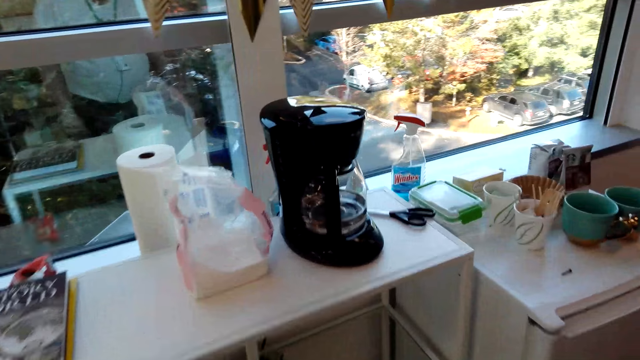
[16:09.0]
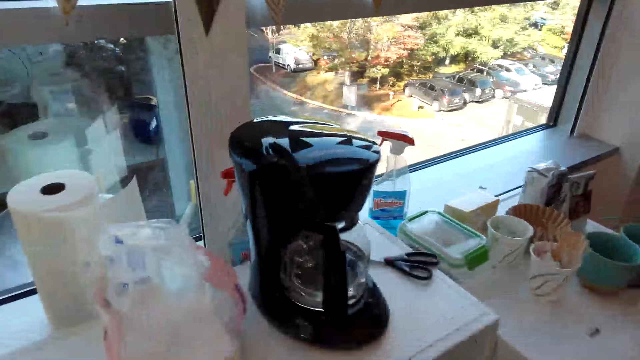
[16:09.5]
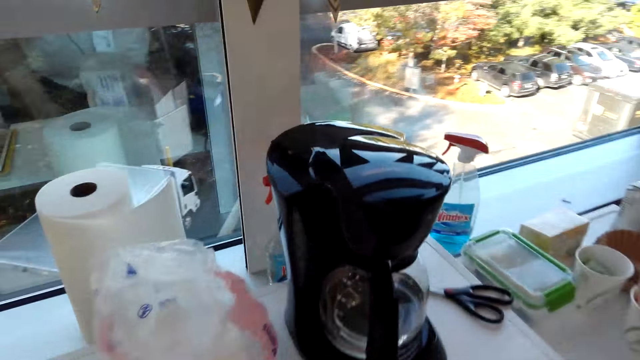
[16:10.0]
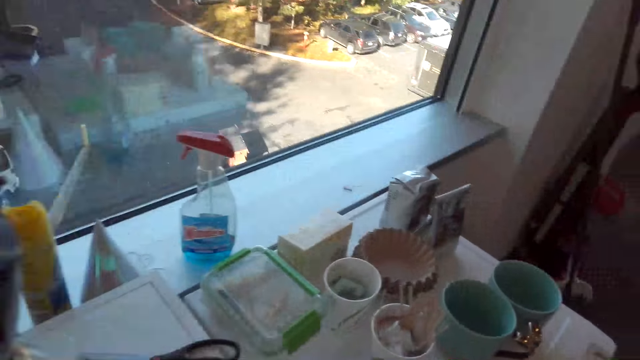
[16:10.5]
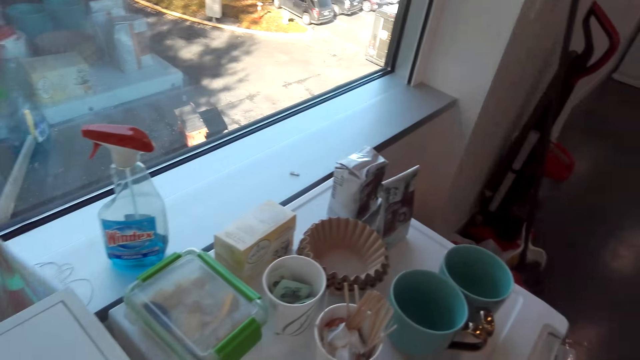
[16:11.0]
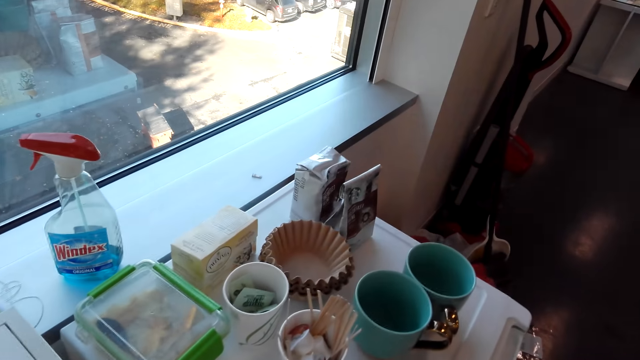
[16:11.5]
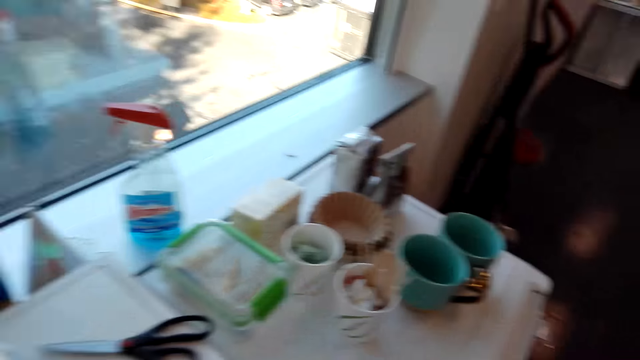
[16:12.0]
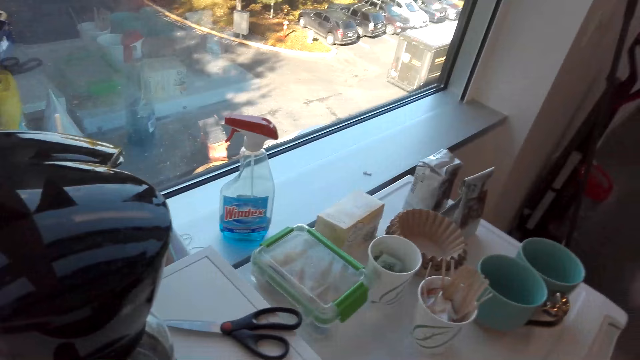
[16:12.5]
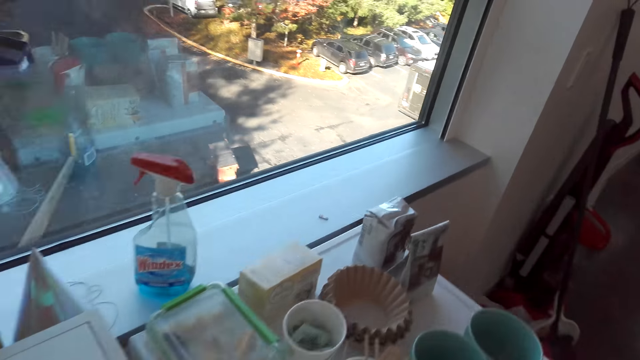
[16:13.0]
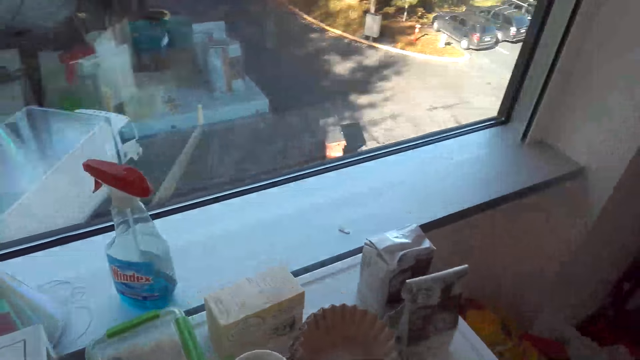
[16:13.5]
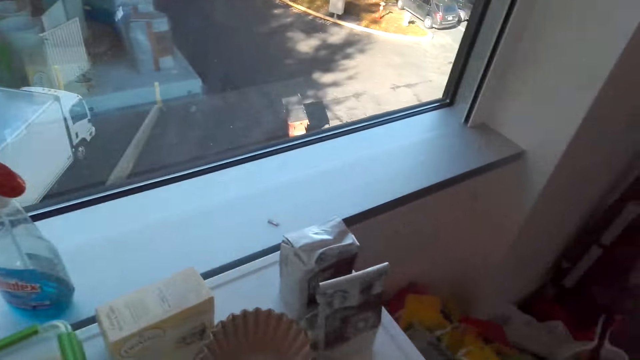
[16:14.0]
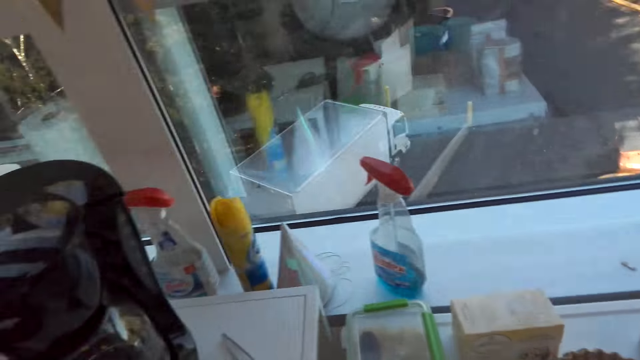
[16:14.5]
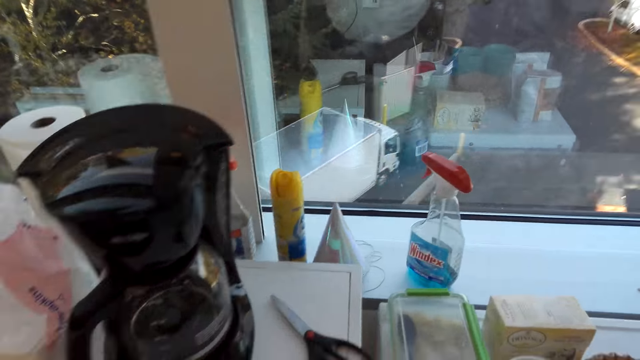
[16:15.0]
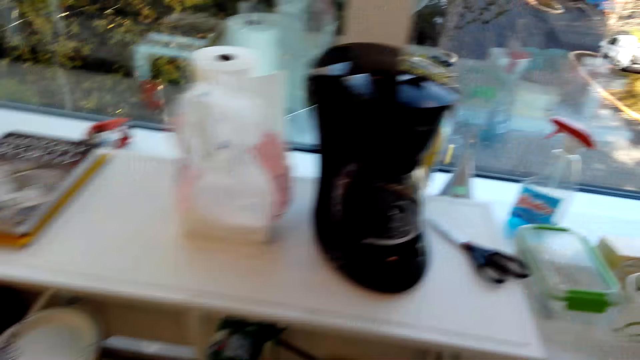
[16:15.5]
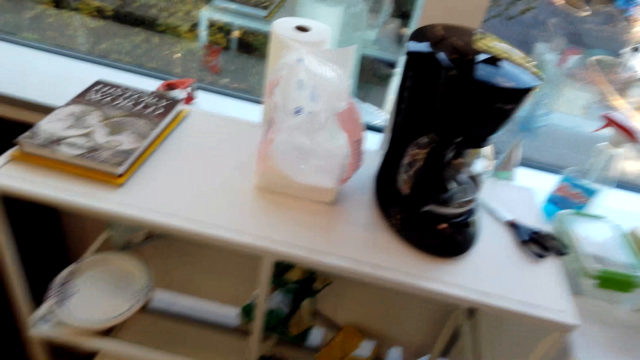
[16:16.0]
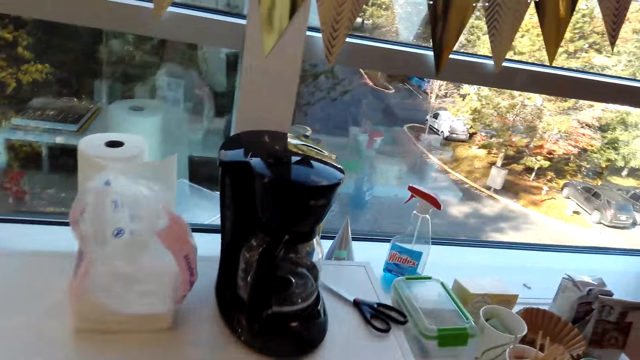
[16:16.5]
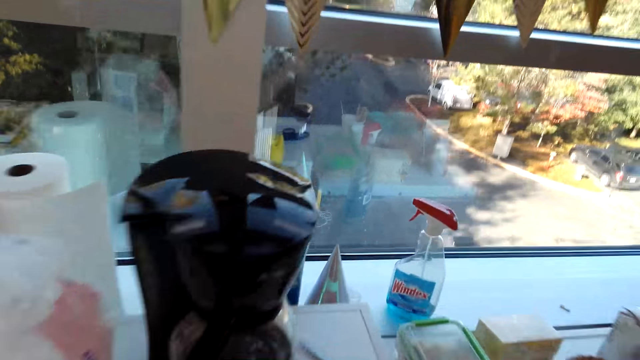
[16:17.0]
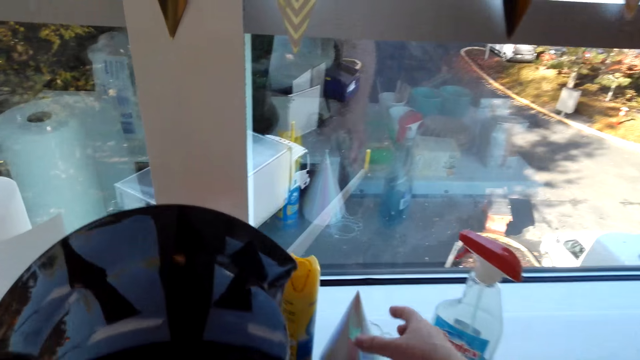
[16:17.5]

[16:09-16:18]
The camera wearer looks around.

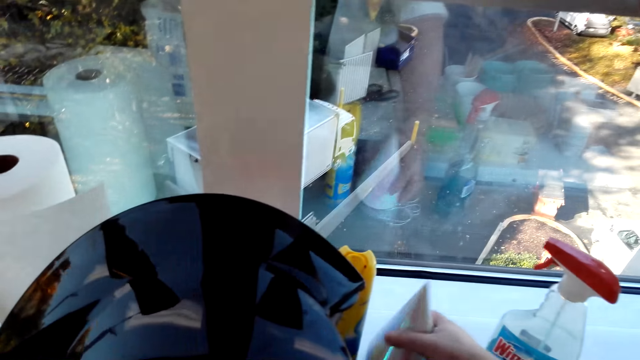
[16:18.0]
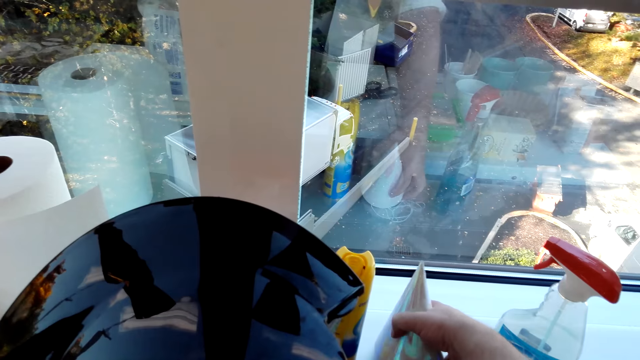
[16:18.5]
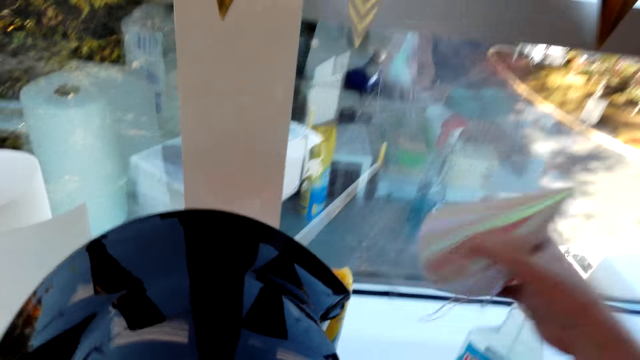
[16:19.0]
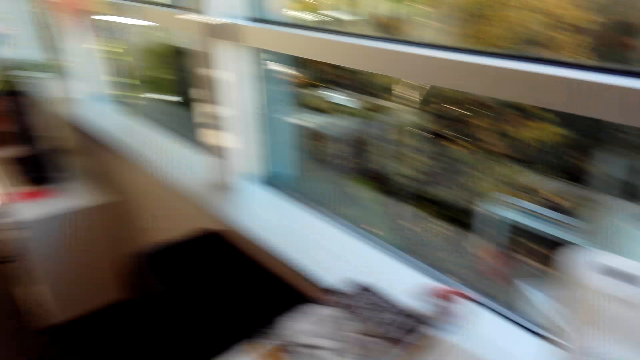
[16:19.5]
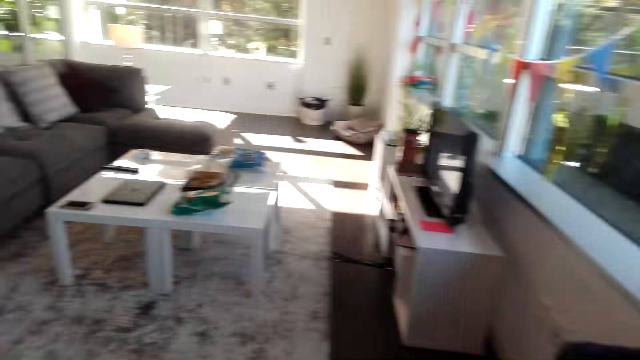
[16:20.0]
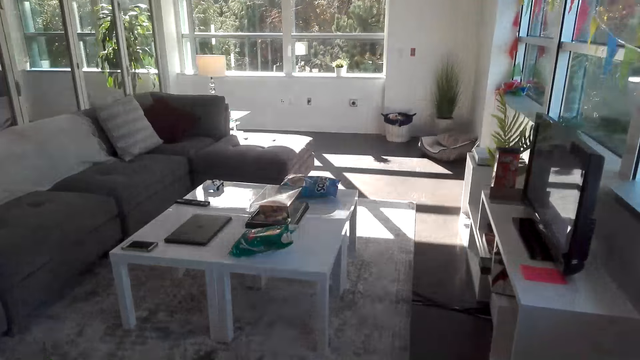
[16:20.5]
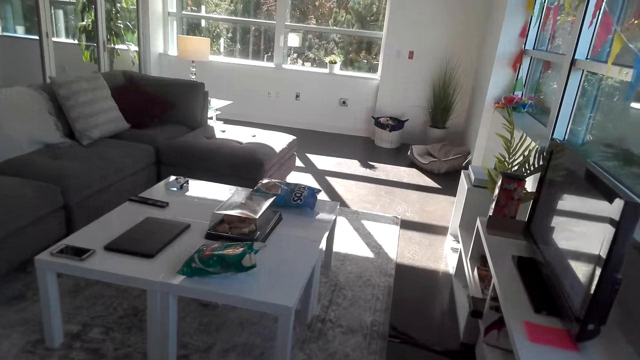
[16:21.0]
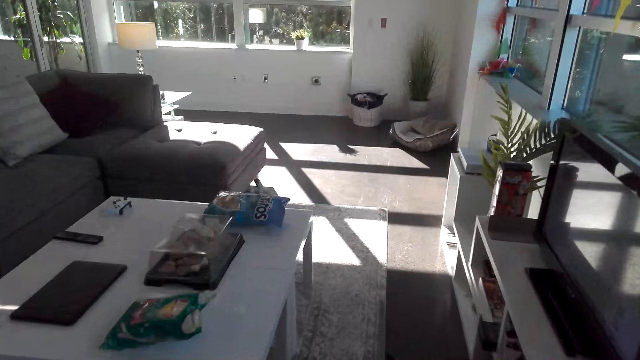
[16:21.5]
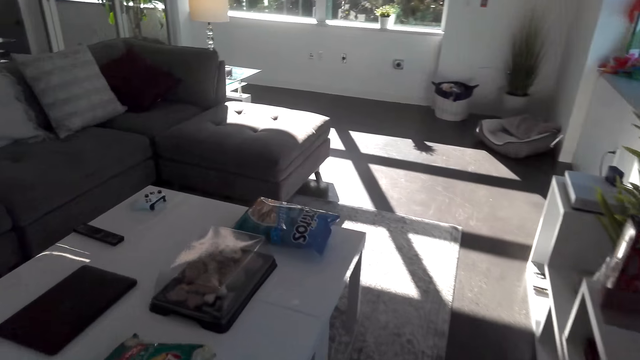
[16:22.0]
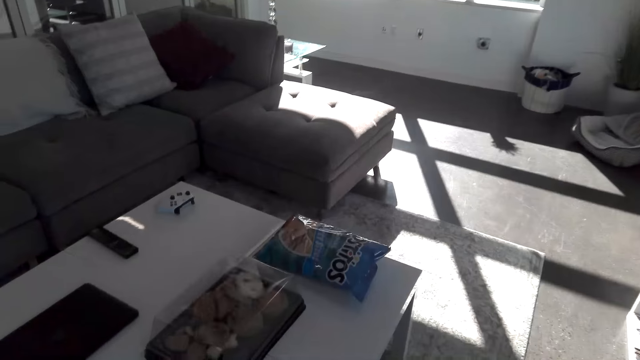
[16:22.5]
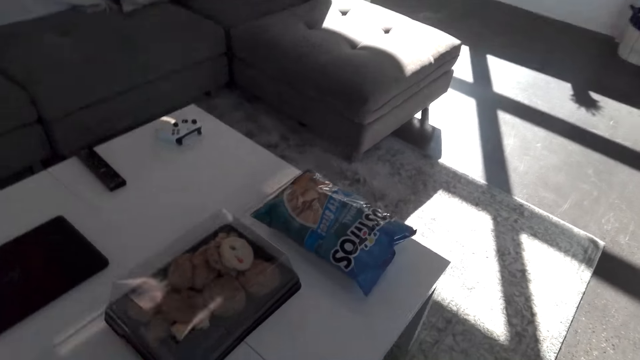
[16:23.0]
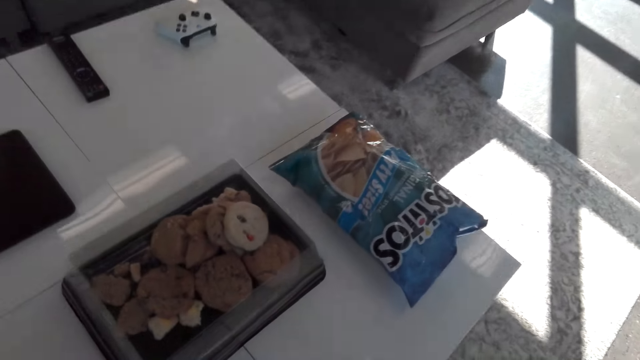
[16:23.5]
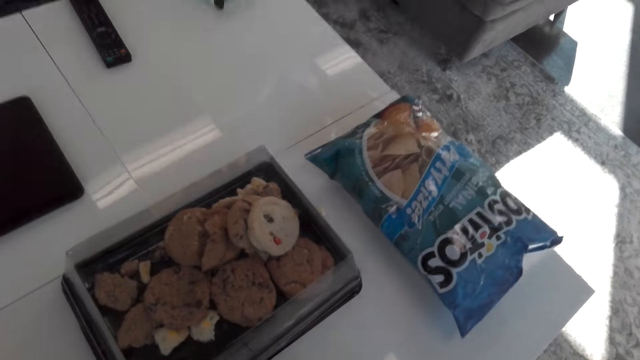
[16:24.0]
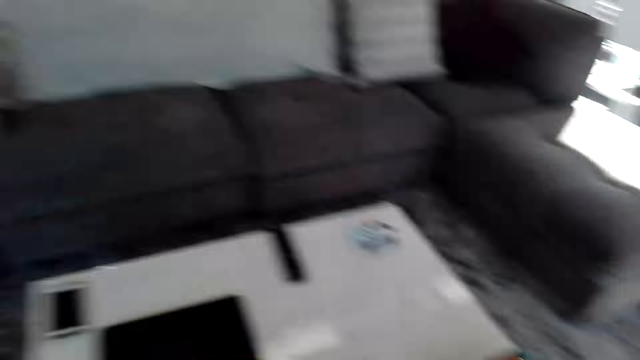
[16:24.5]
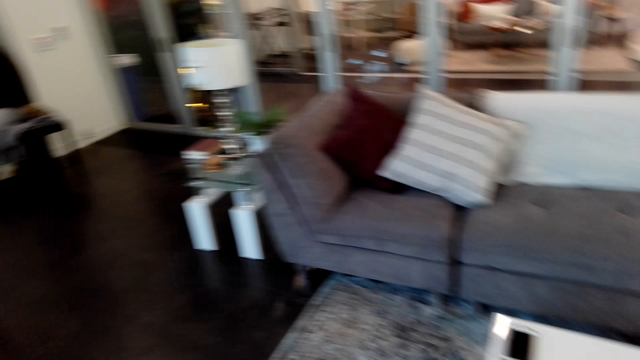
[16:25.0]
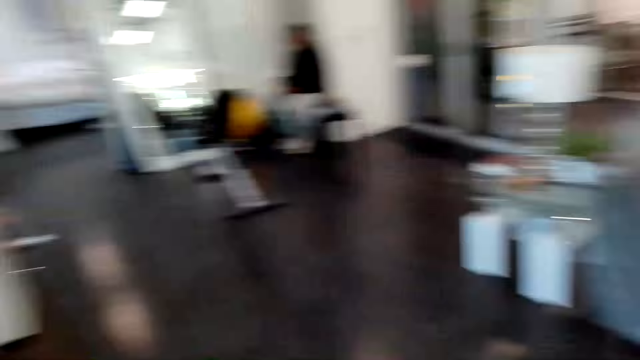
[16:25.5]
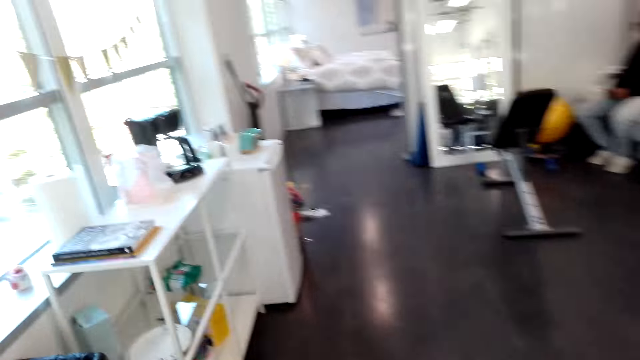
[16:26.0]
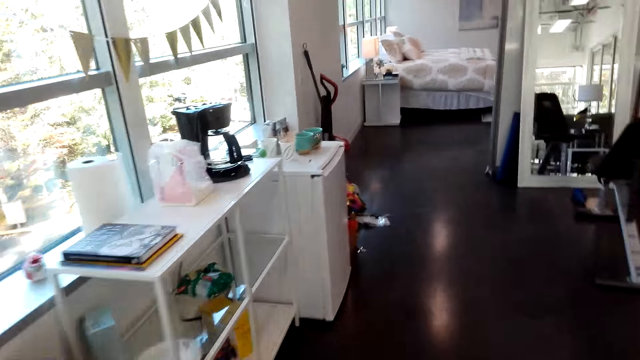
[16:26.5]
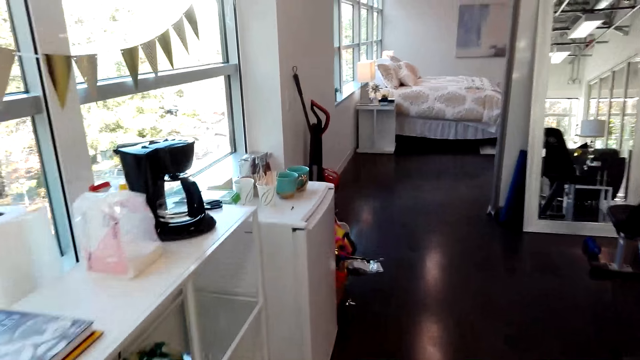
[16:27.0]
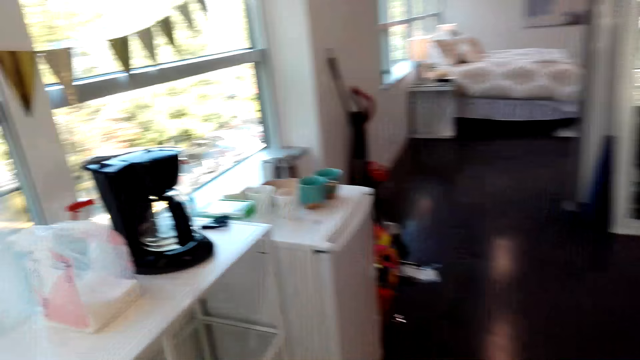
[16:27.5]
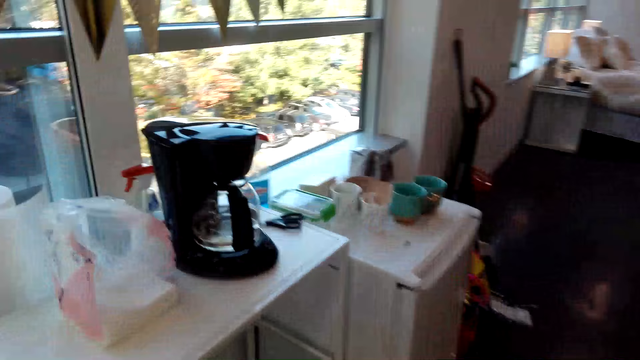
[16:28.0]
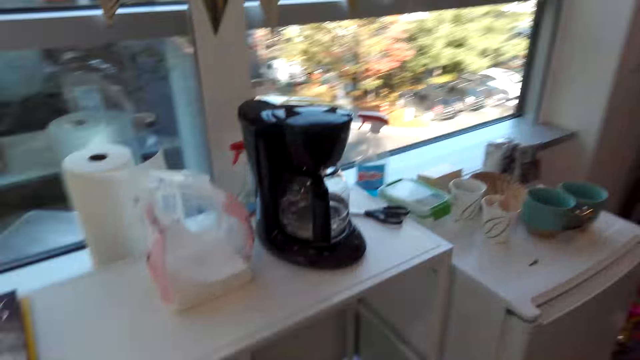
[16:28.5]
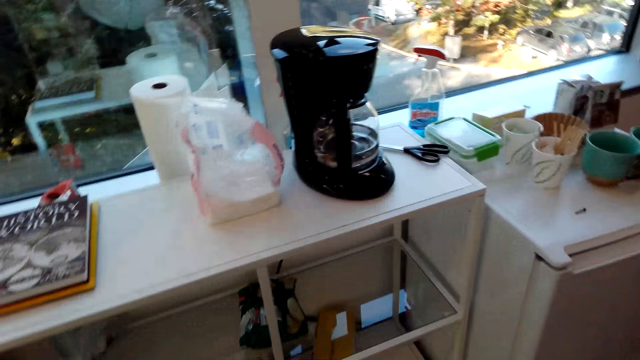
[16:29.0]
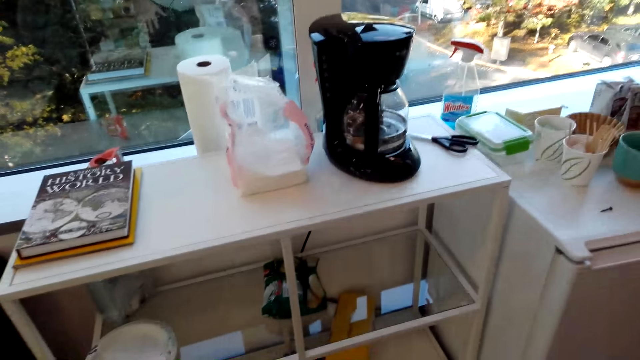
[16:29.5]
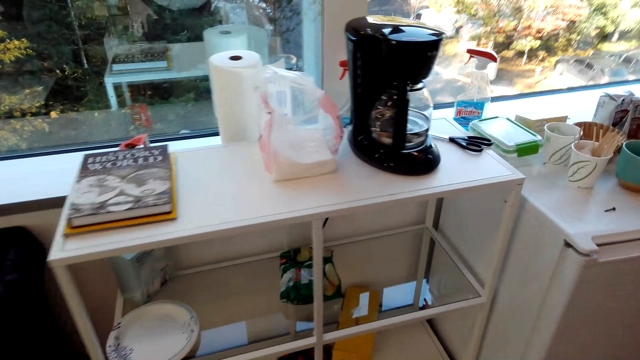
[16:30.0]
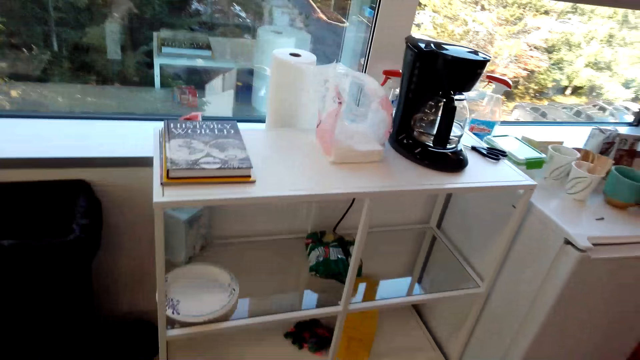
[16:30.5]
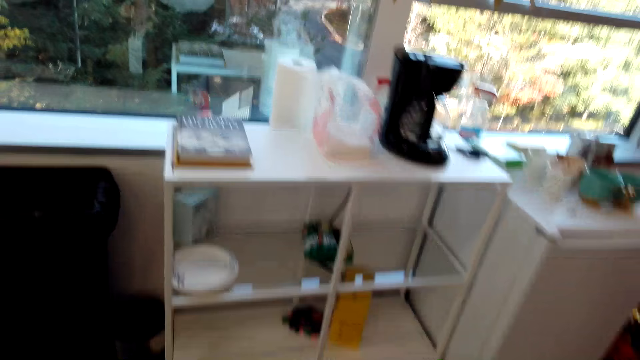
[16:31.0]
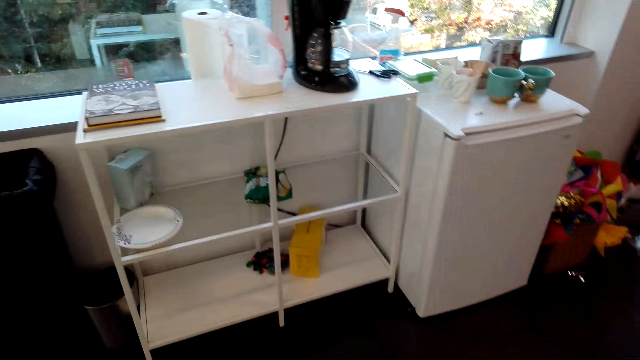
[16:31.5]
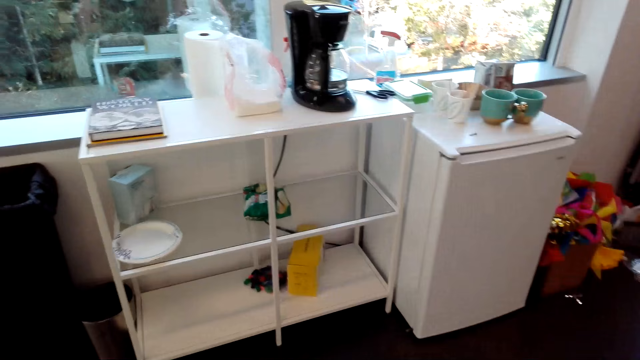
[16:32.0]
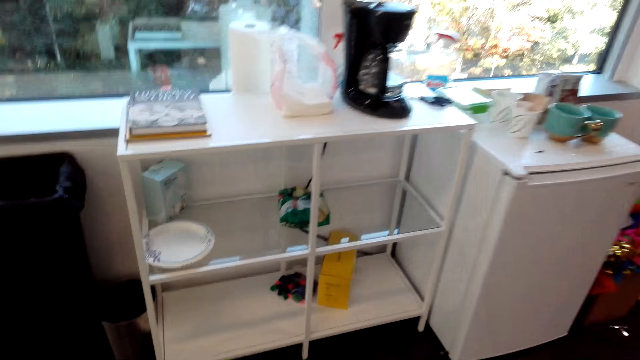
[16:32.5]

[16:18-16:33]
The camera wearer picks up something. They walk around the house. They converse with a man.
